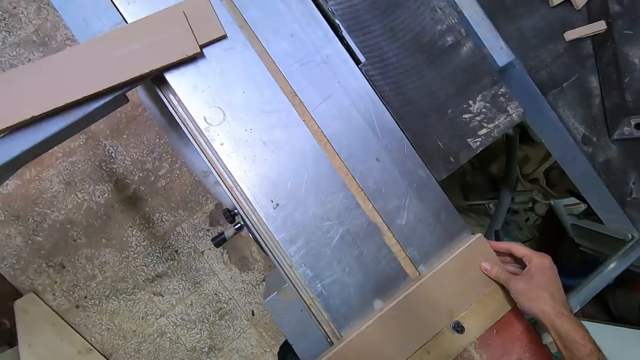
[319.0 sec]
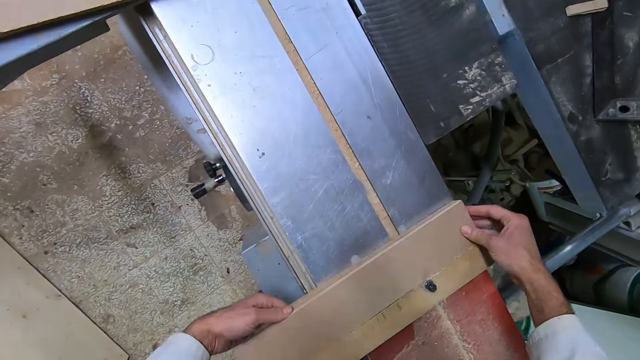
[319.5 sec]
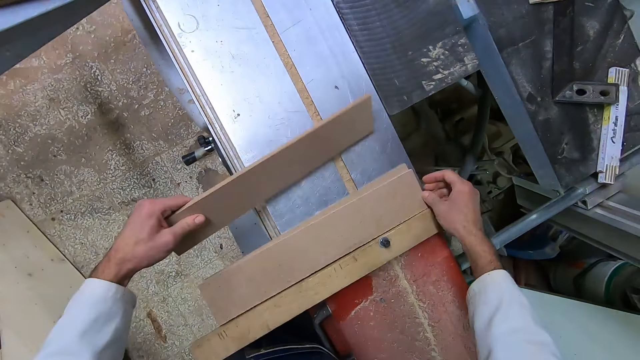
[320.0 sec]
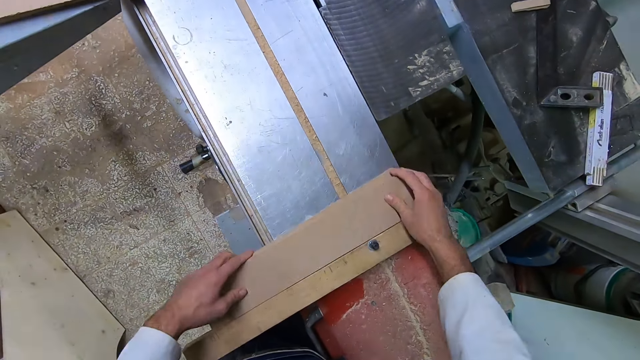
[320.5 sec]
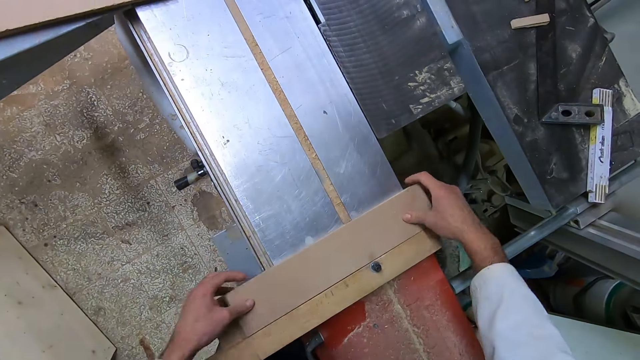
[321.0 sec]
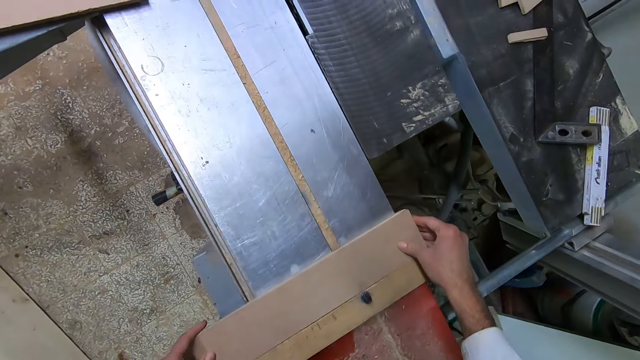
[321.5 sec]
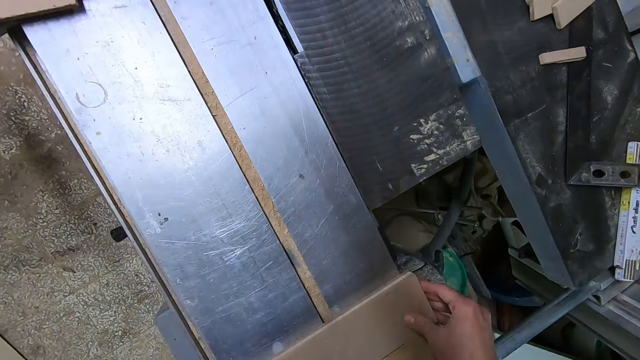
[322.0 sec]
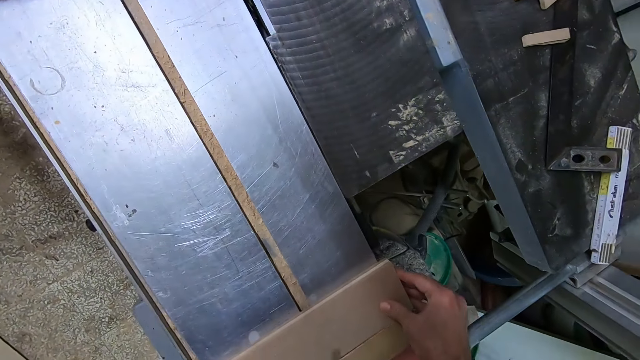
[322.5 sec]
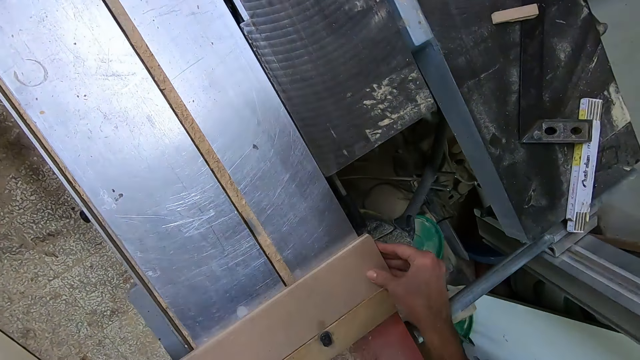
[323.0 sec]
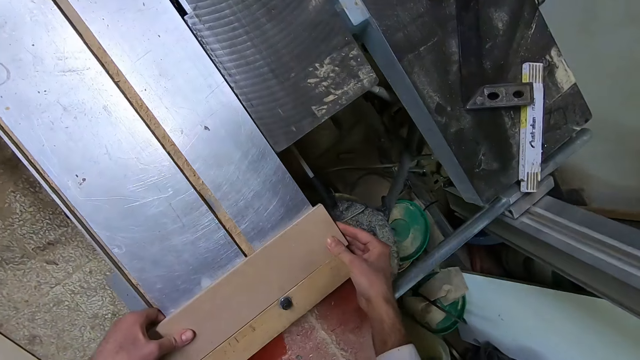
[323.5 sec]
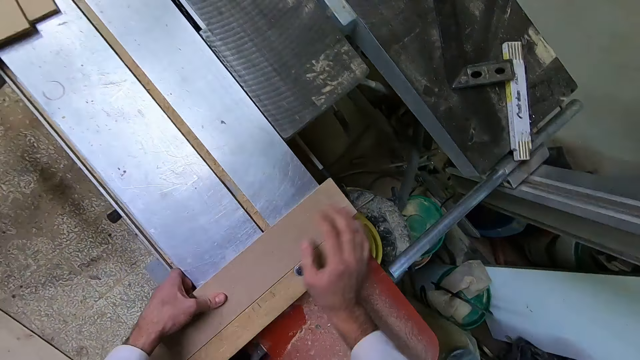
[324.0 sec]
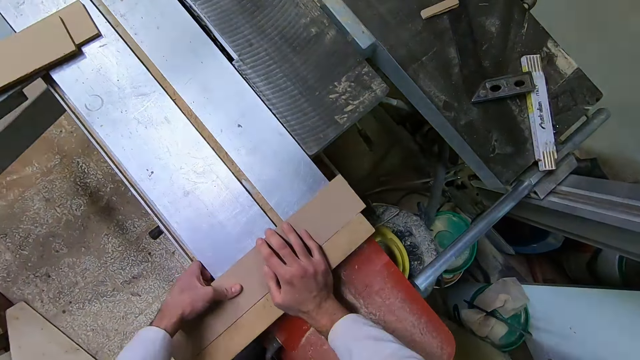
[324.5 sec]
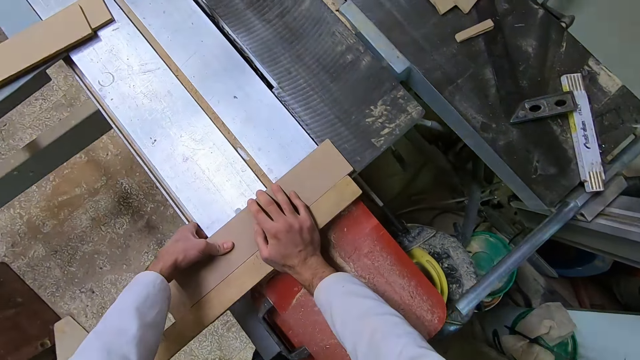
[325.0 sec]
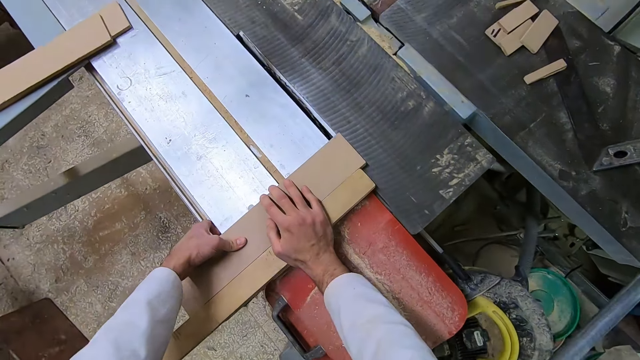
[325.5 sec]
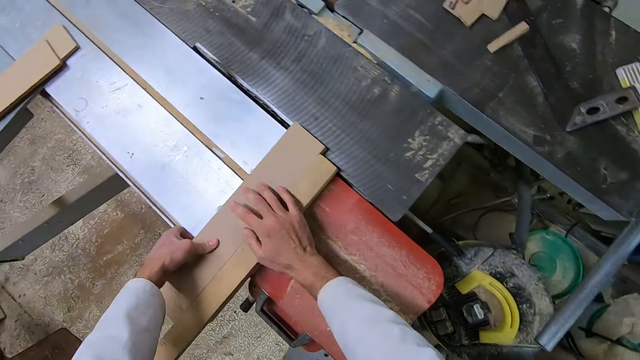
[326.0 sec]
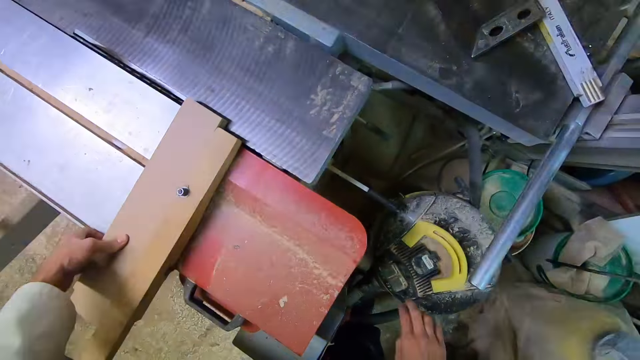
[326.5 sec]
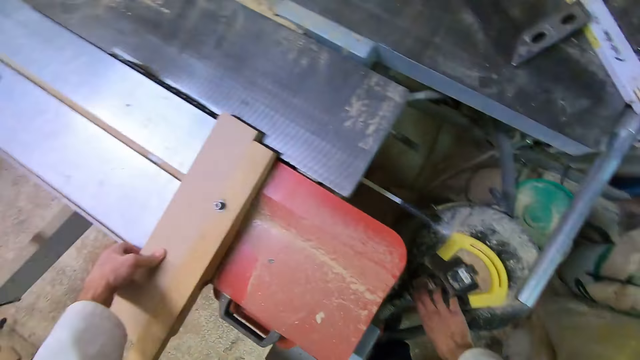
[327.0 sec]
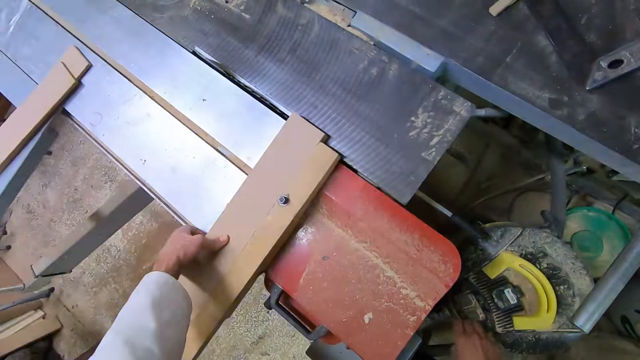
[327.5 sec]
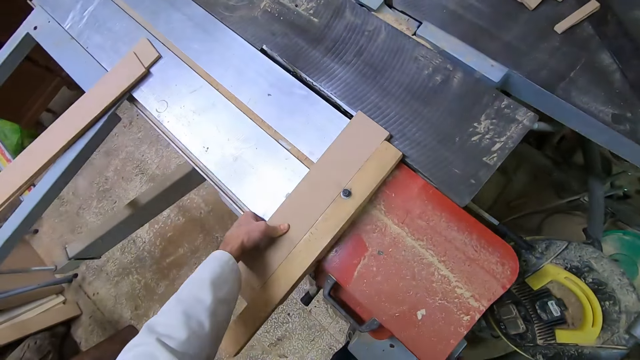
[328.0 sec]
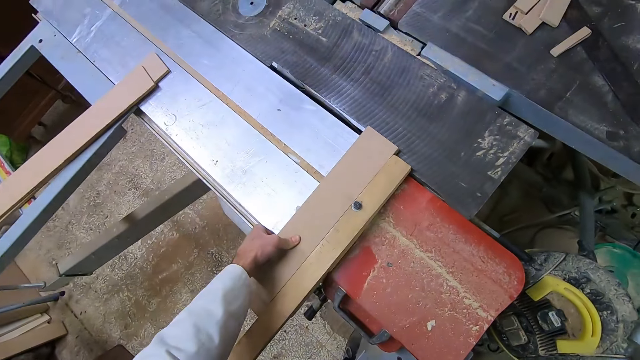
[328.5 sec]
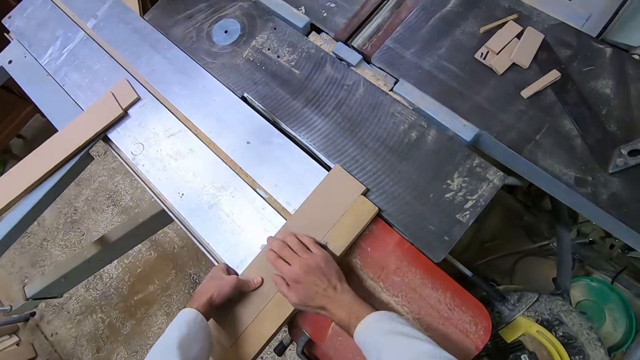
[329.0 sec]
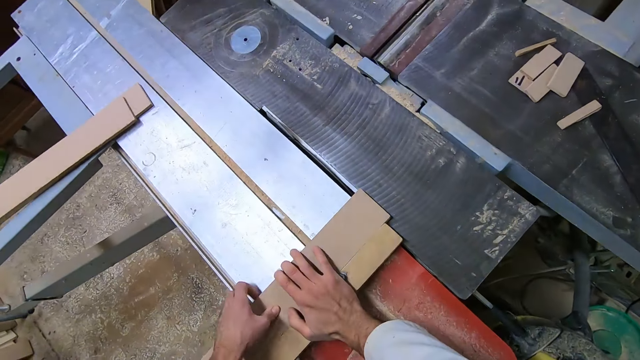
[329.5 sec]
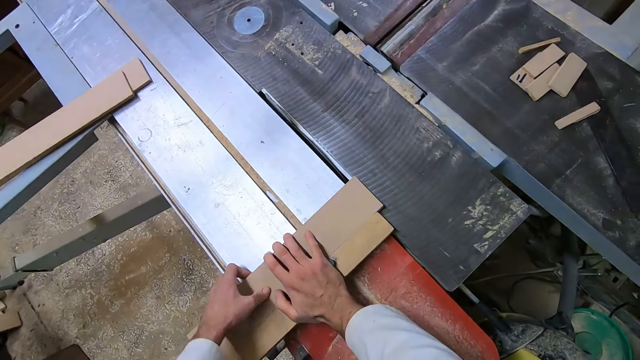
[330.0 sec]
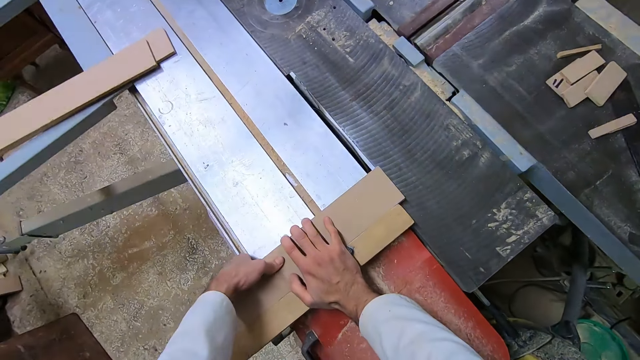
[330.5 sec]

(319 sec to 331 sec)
The camera wearer holds down the pieces of wood. They remove a piece of wood from the pile of wood. They drop the wood on the pile of wood. They adjust the woods on the sawing machine. They look at the pieces of wood. They hold down the pieces of wood. They pull the table saw cutter extension forward. They switch on the engine of the sawing machine. They cut the wood with the sawing machine.

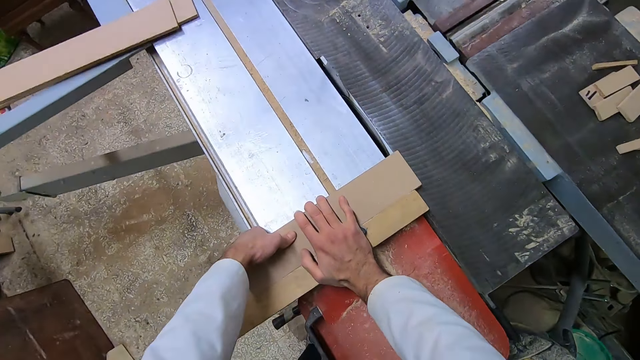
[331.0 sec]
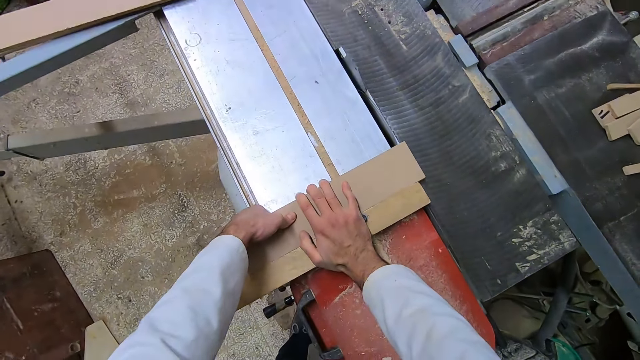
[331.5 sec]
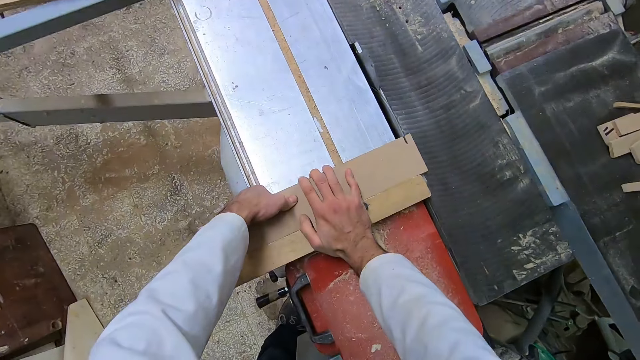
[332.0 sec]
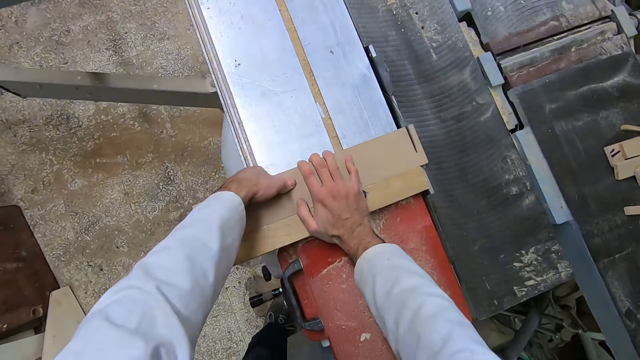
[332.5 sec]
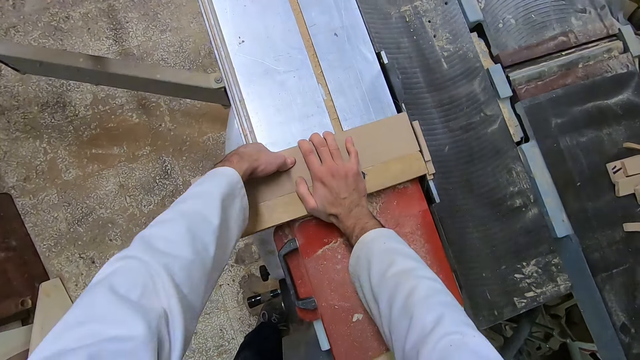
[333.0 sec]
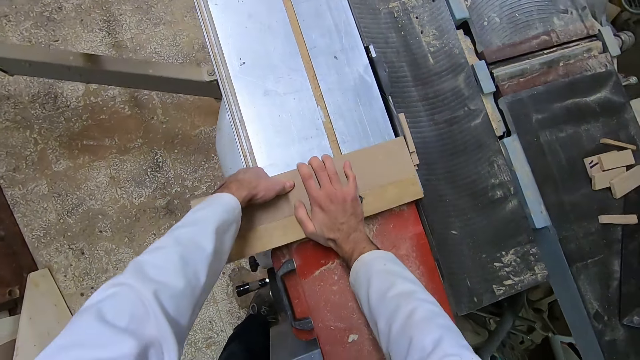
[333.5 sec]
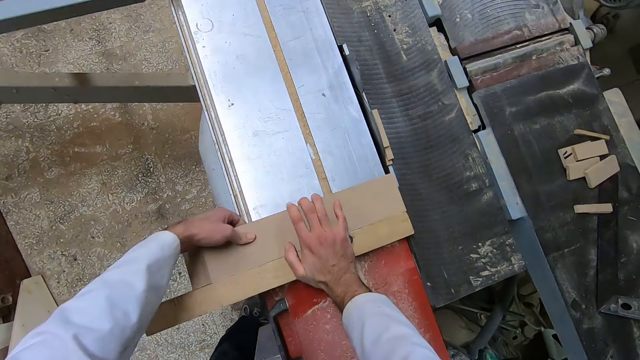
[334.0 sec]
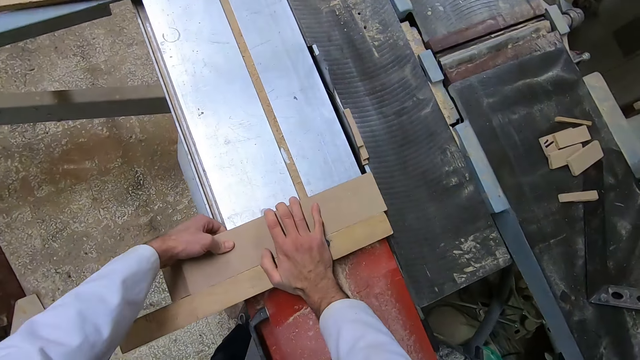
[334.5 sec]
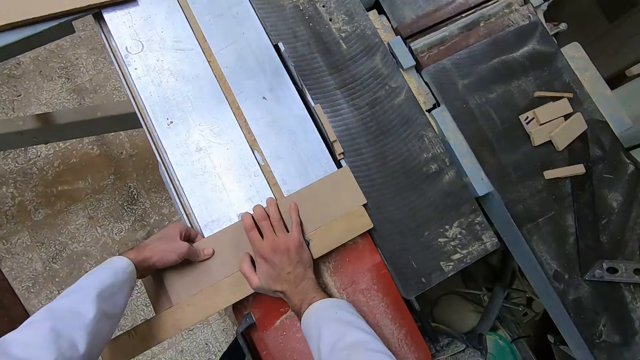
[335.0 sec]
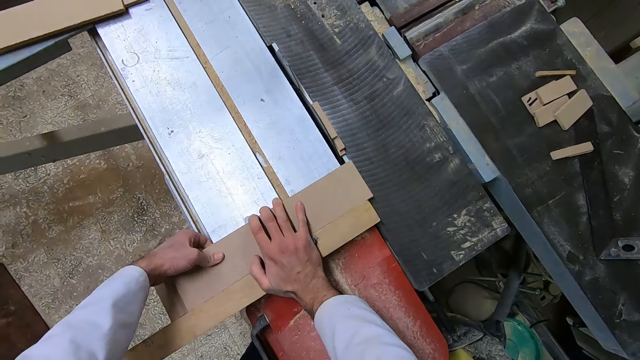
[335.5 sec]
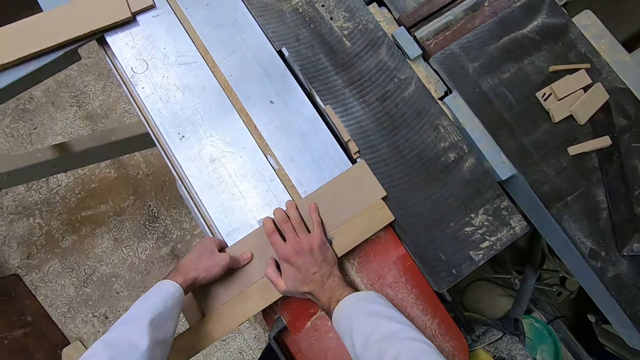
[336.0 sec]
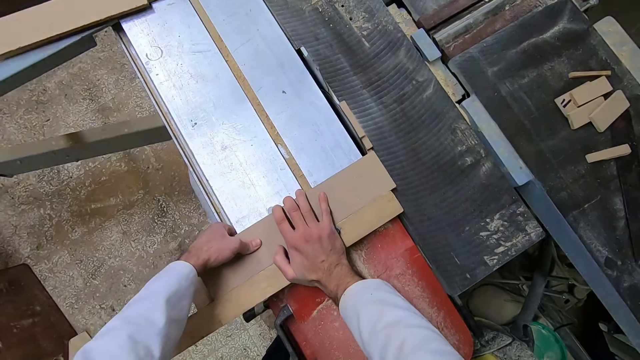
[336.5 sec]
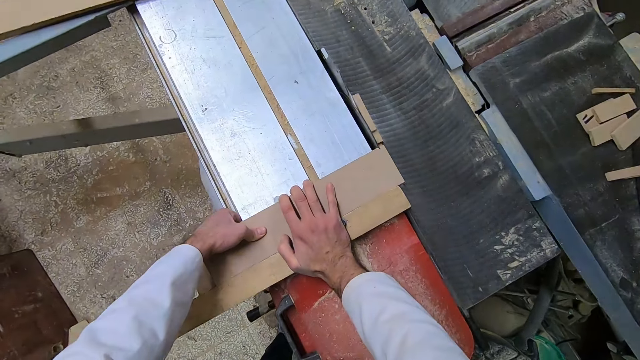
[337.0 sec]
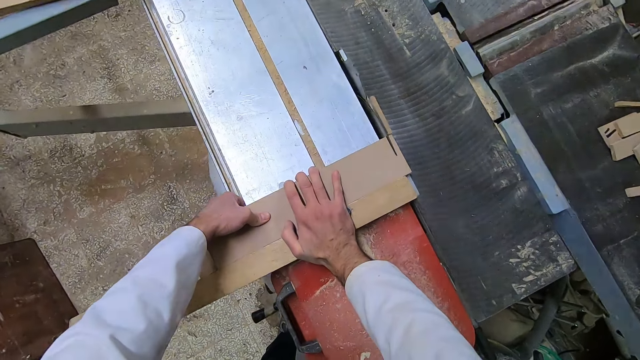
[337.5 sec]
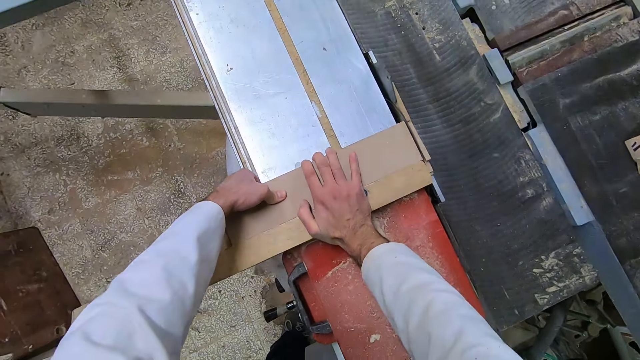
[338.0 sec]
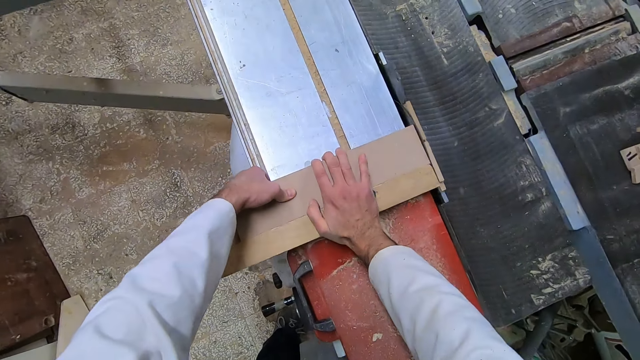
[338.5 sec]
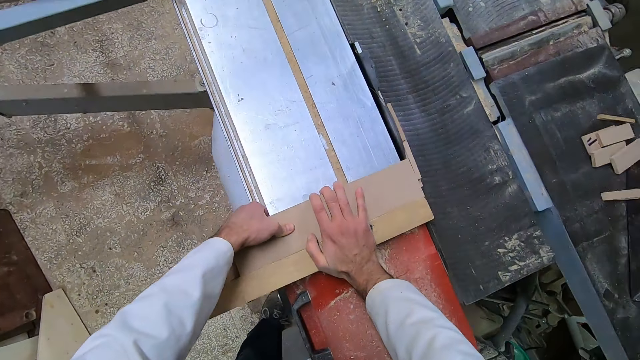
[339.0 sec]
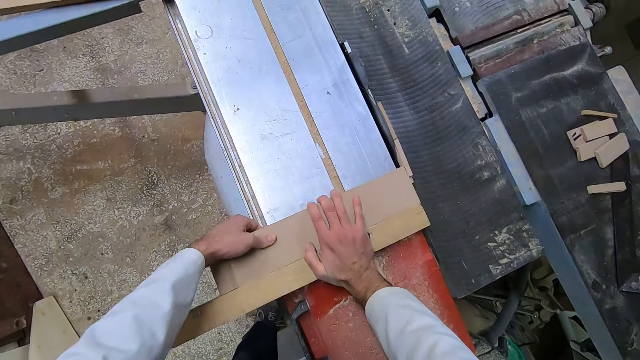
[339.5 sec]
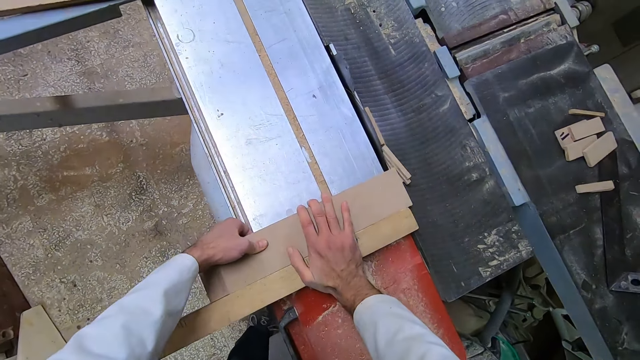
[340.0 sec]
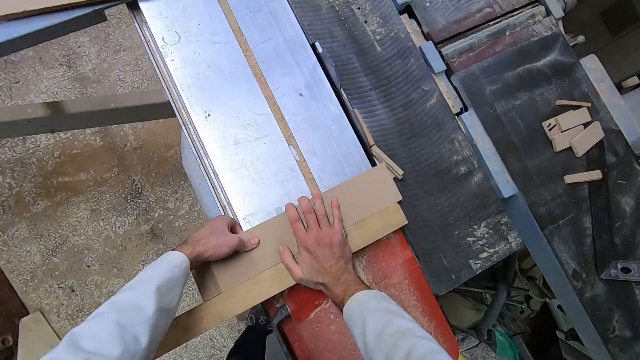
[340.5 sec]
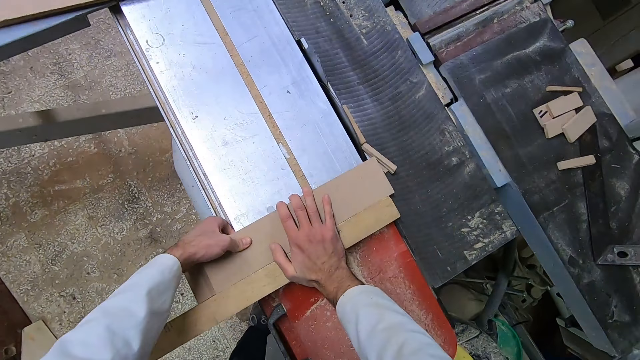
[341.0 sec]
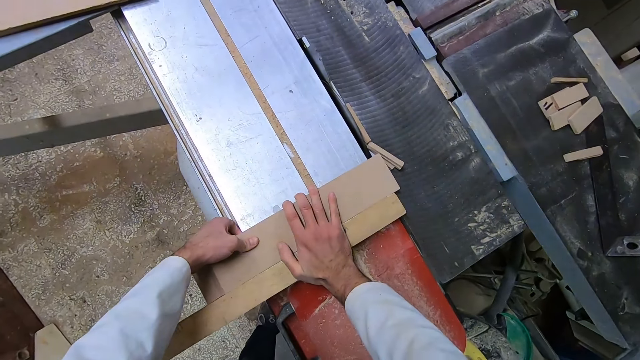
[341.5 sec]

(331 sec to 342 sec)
The camera wearer removes the wood from the sawing machine. They move the pieces of wood. They cut the wood with the sawing machine. They remove the wood from the sawing machine. They move the pieces of wood.
